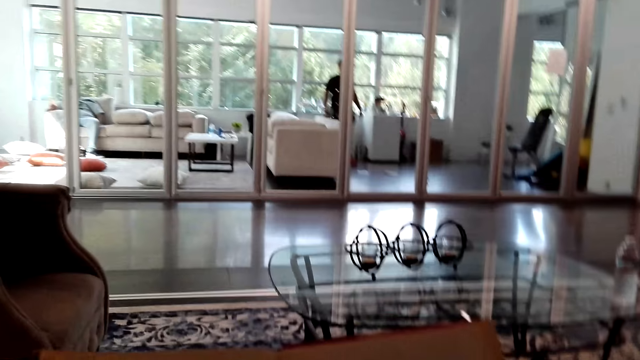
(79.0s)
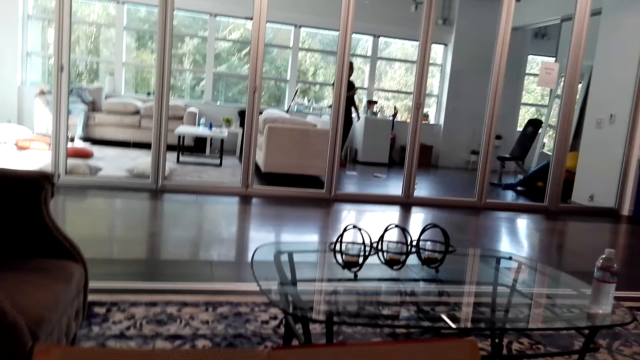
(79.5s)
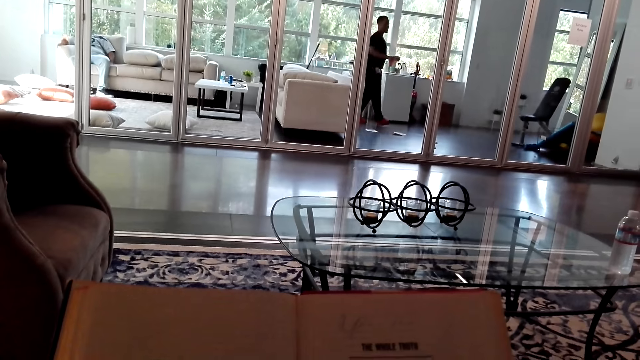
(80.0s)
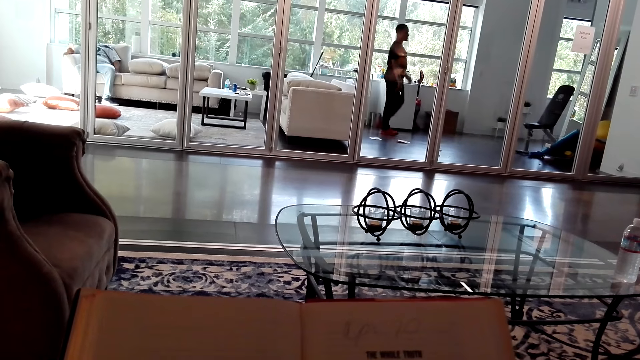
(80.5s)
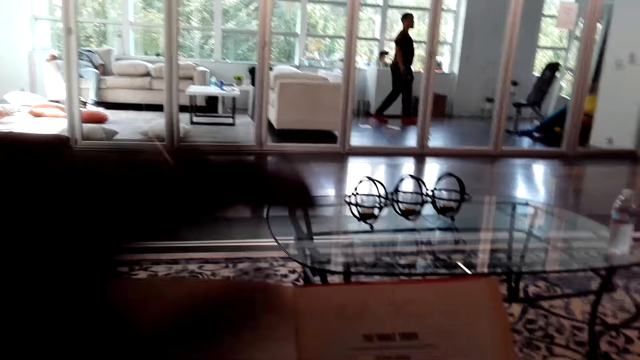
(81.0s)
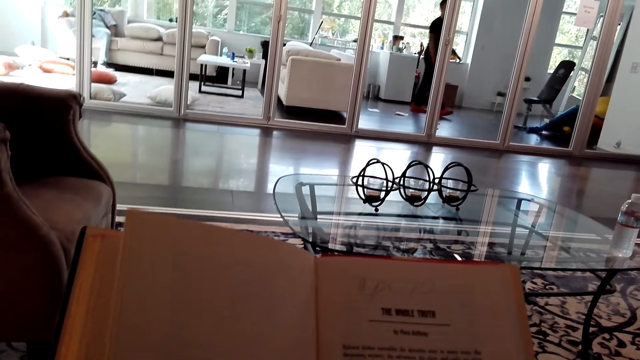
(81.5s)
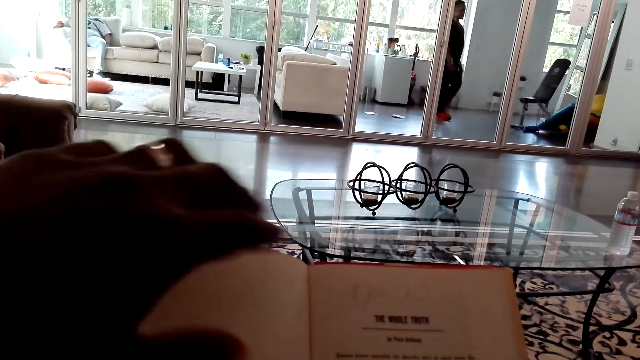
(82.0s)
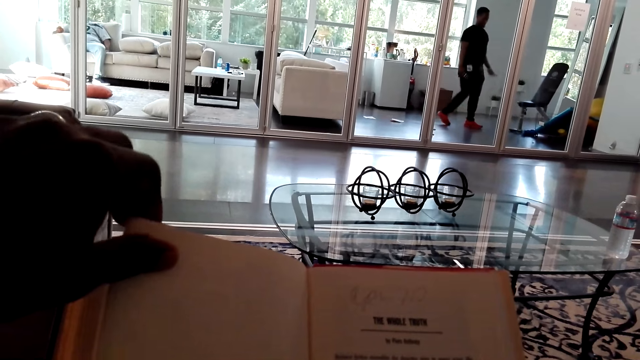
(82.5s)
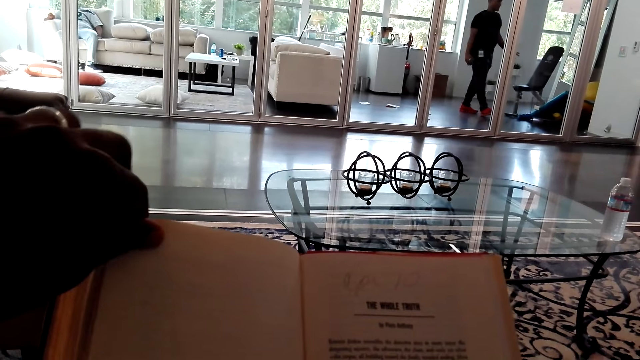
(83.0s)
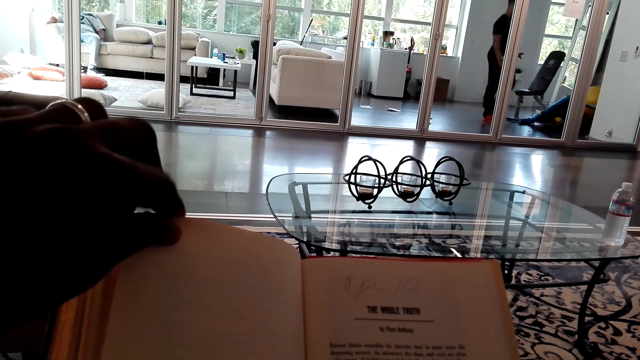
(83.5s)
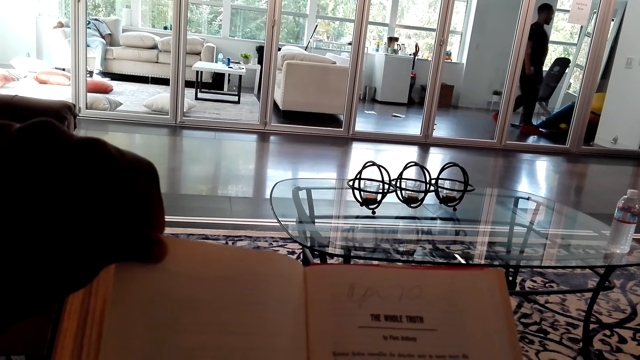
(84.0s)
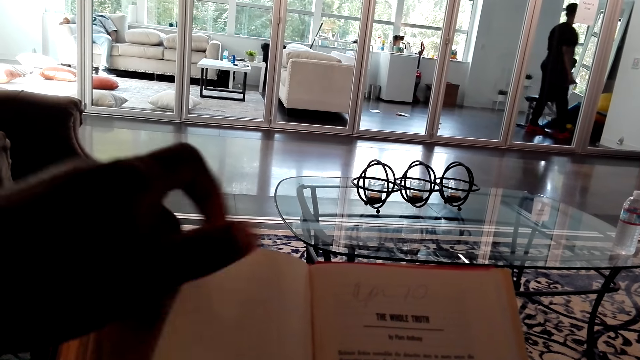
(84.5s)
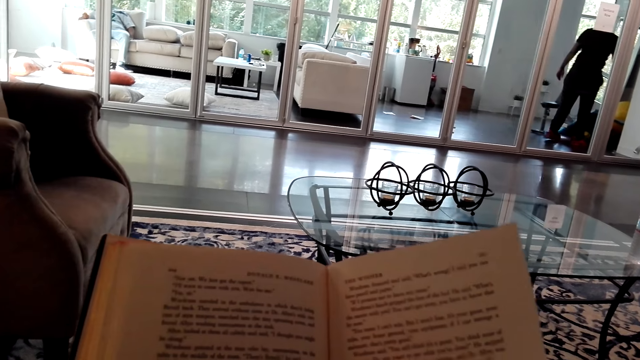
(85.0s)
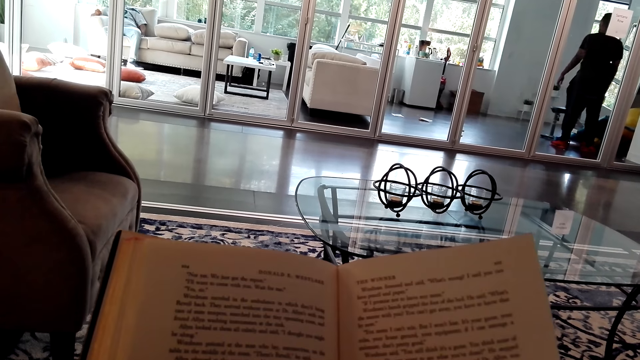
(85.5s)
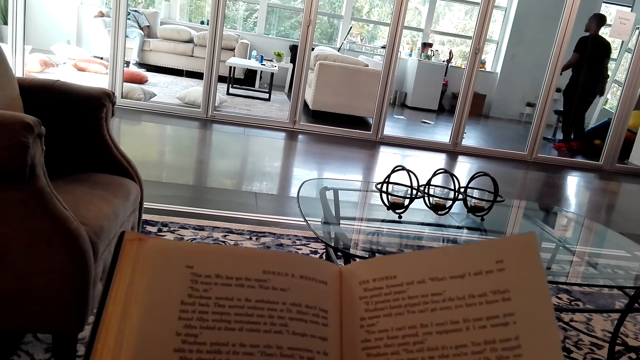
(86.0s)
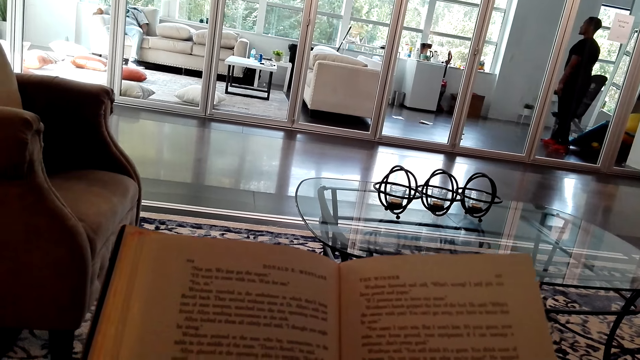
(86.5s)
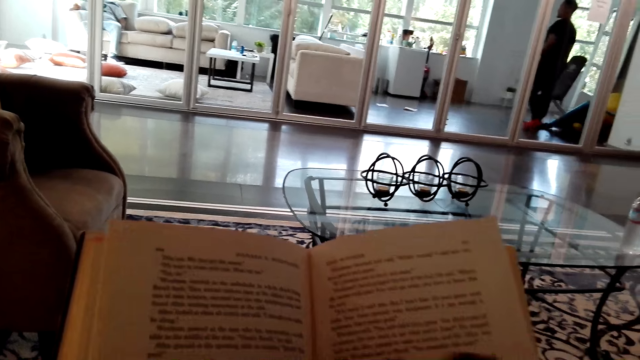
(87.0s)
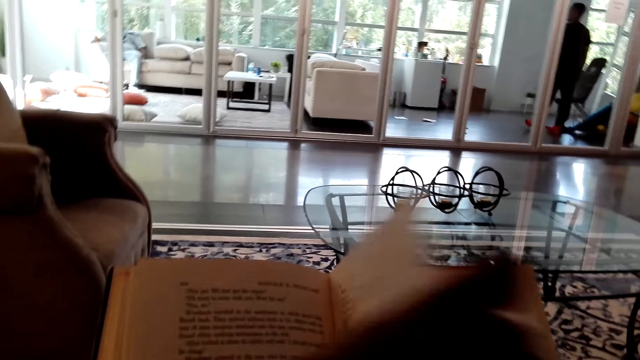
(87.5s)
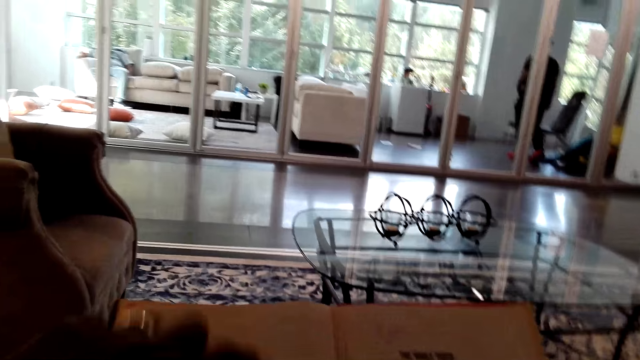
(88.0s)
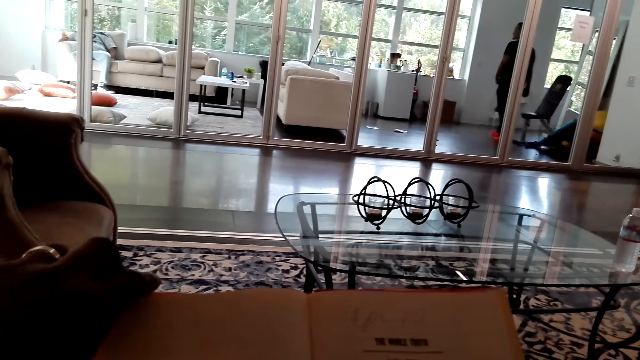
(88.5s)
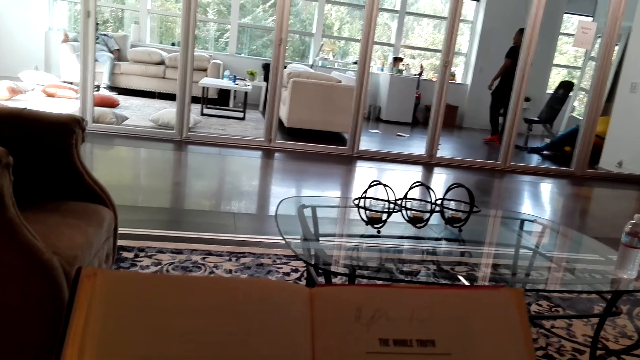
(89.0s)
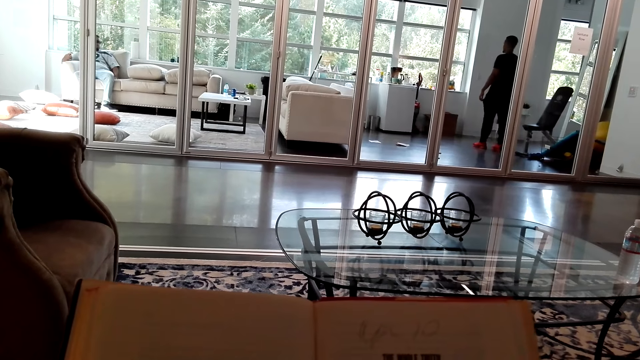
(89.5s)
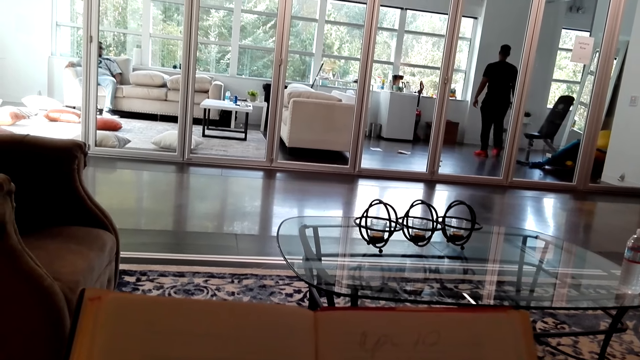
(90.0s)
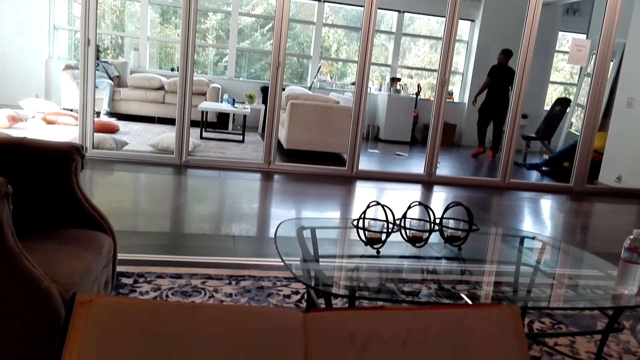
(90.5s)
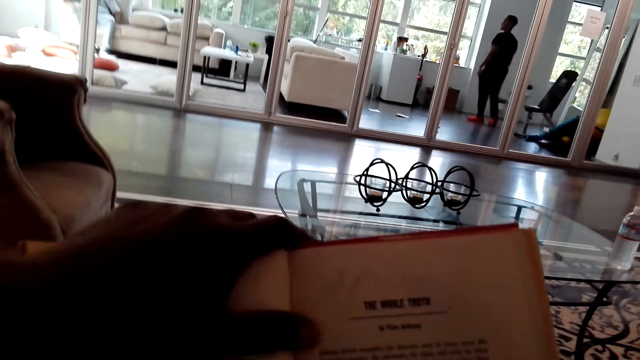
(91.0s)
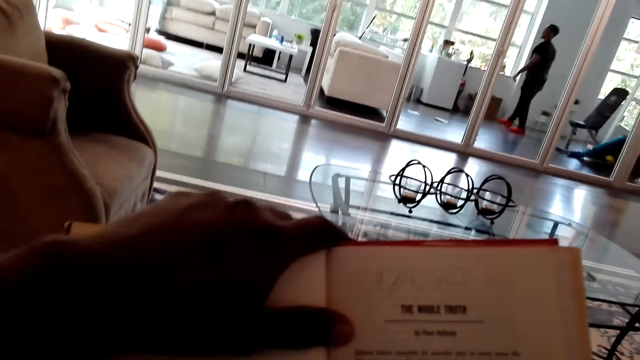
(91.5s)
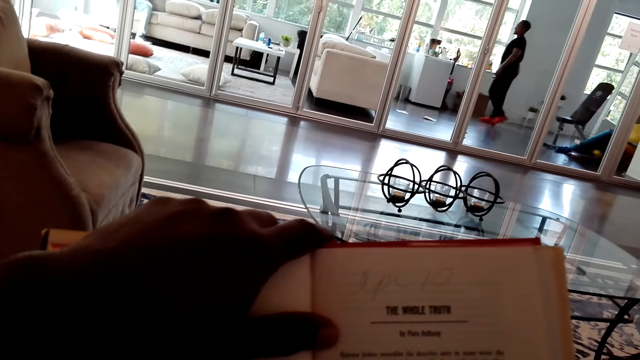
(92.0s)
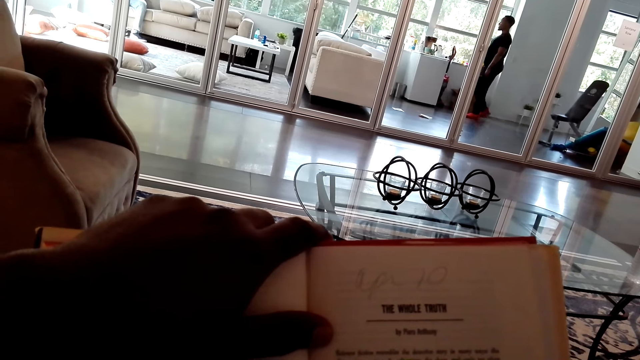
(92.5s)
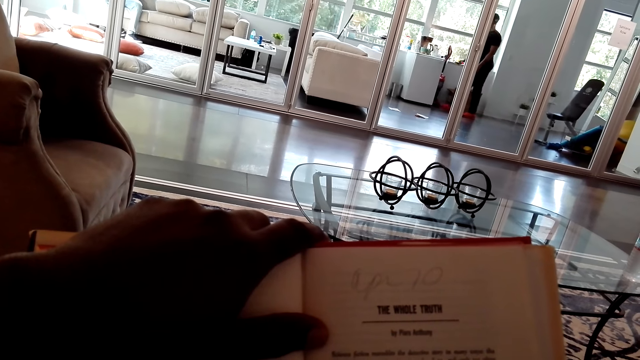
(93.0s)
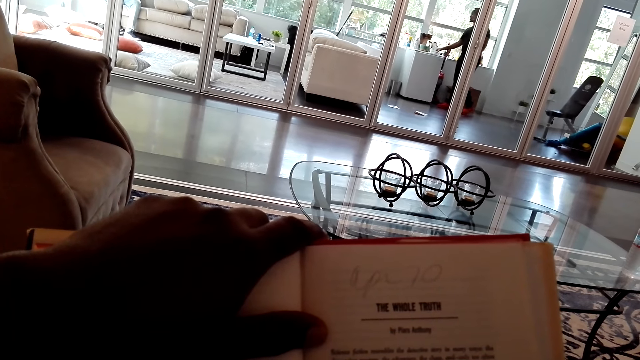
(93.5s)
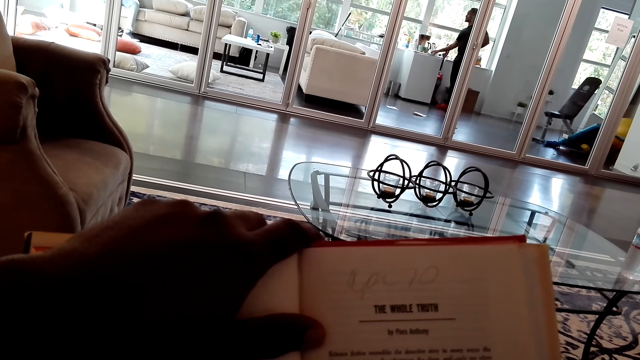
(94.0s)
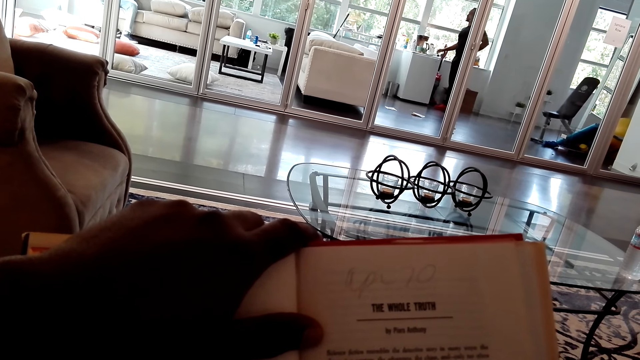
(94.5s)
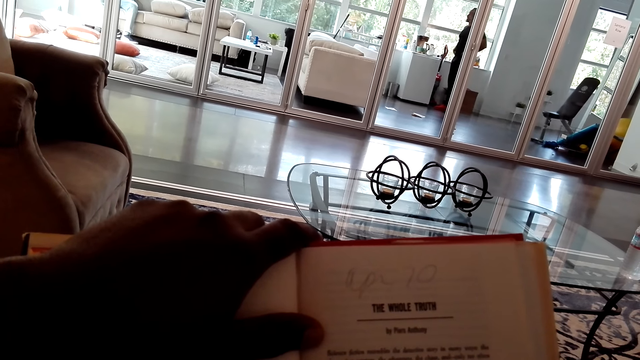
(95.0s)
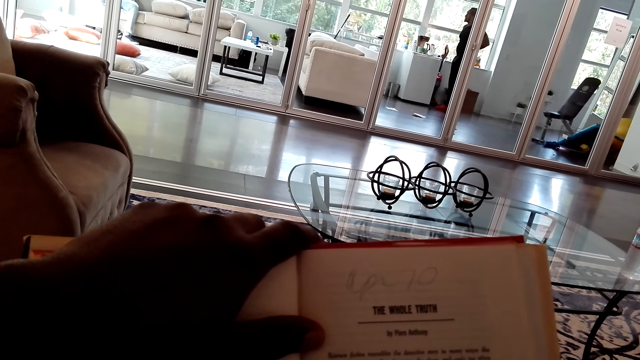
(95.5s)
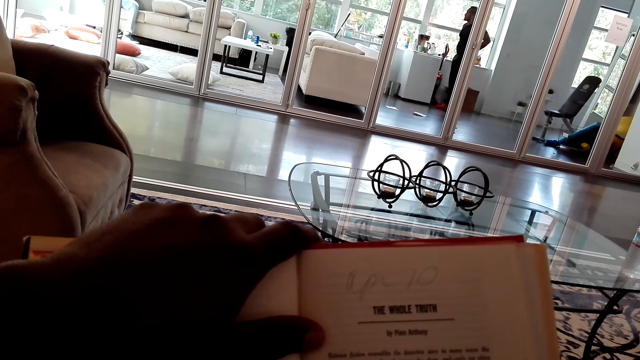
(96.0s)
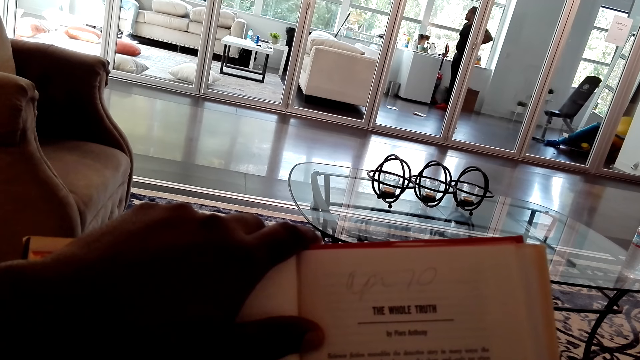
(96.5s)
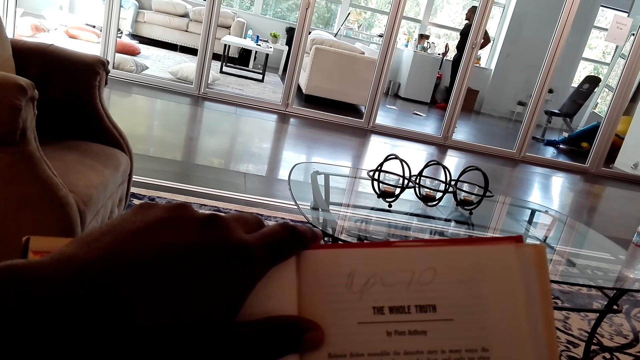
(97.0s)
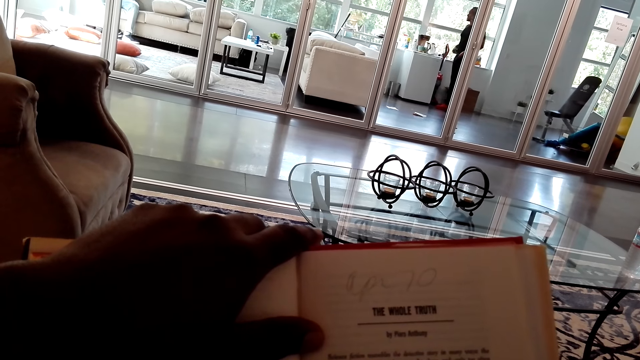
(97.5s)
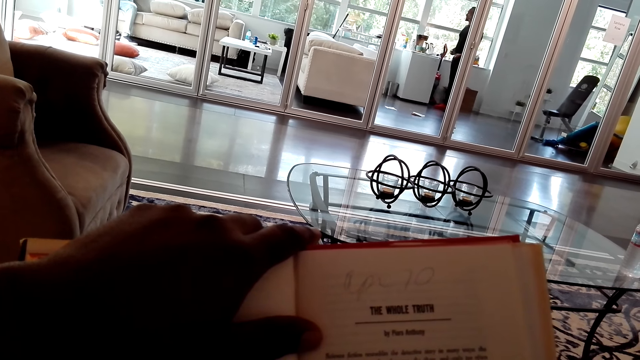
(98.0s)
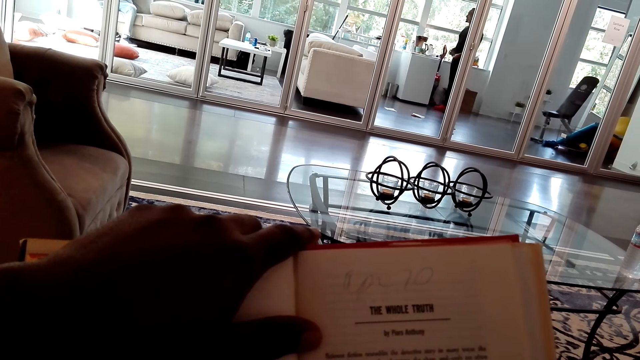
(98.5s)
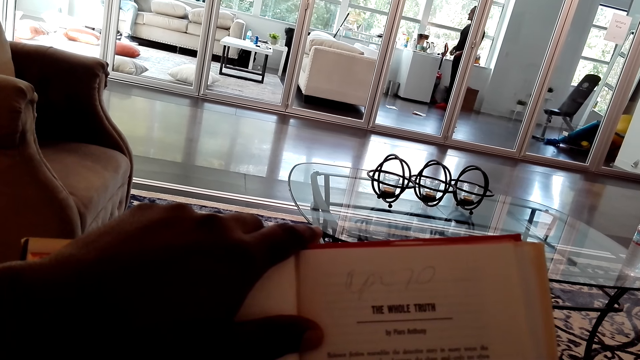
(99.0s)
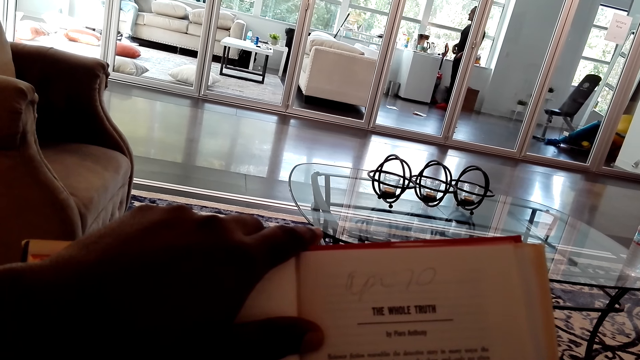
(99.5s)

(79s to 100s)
The camera wearer moves an arm. They read a book. They turn pages in the book. They pull the book closer. They hold the book. They read the book.
